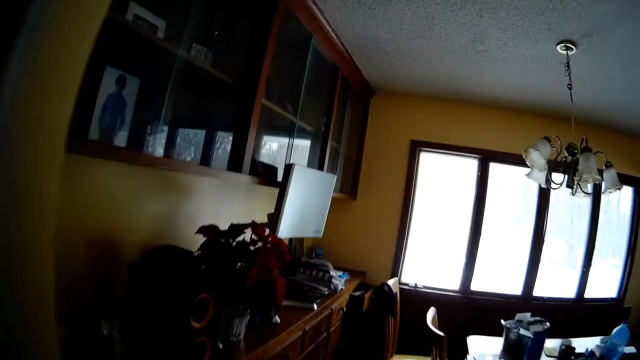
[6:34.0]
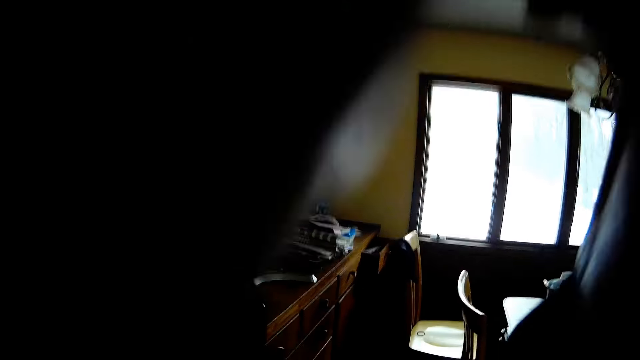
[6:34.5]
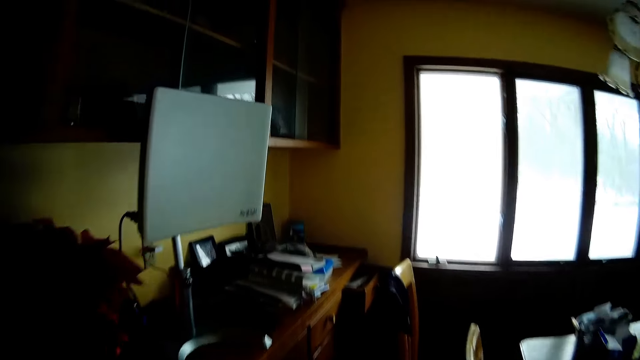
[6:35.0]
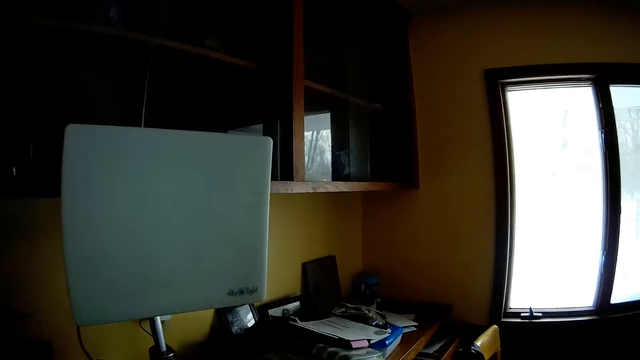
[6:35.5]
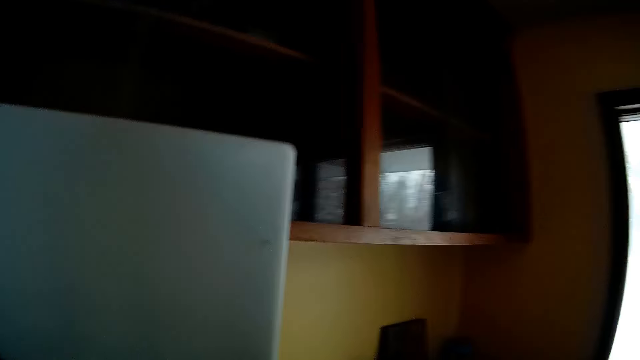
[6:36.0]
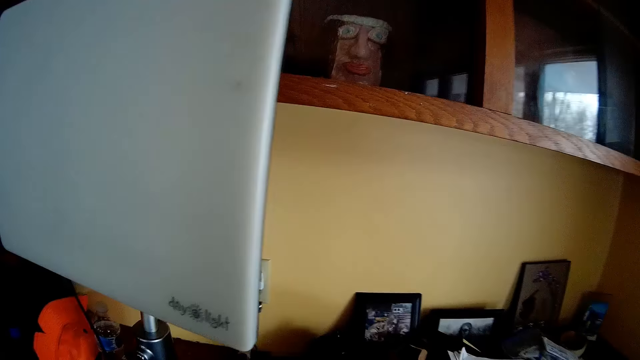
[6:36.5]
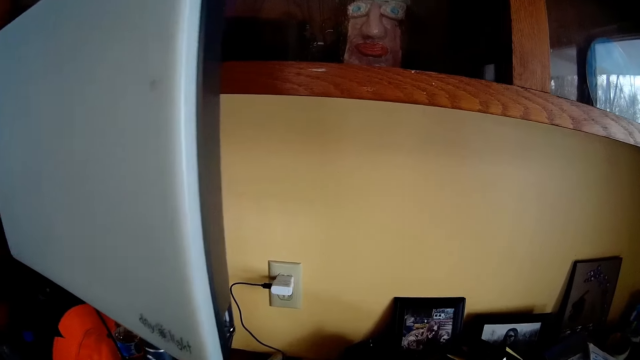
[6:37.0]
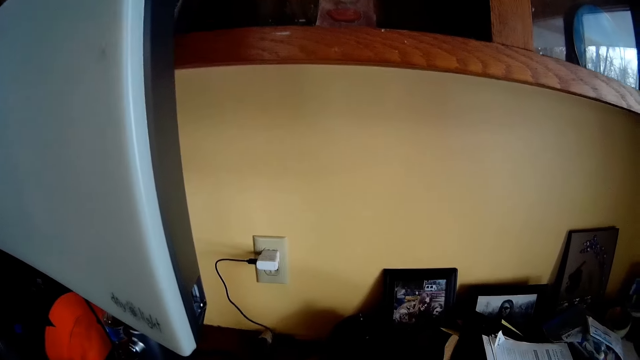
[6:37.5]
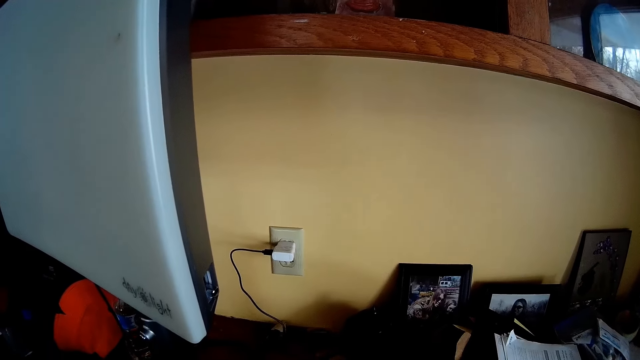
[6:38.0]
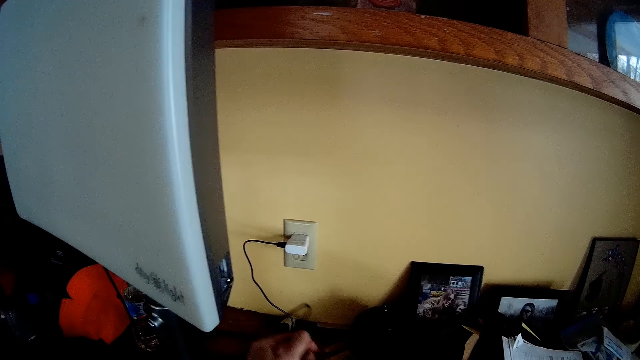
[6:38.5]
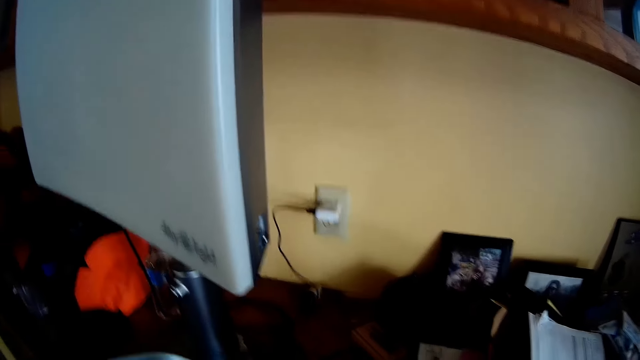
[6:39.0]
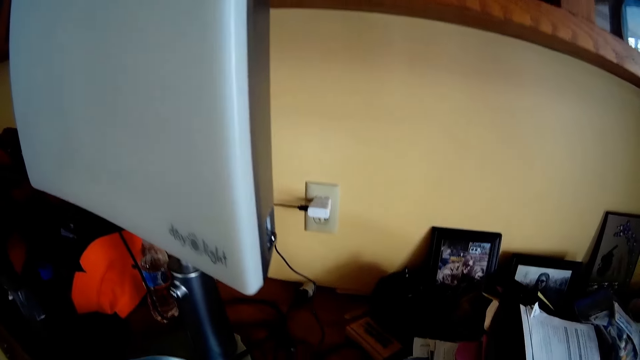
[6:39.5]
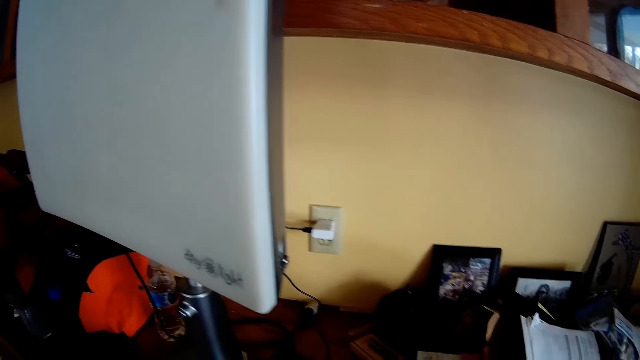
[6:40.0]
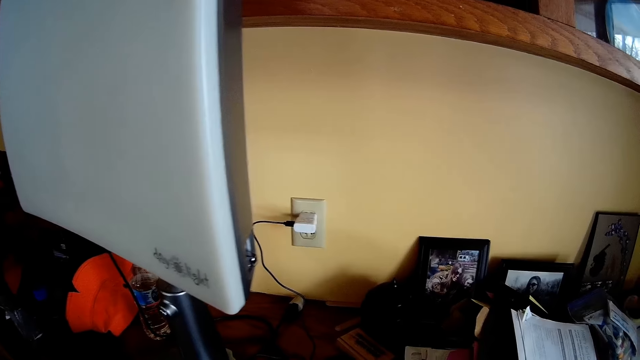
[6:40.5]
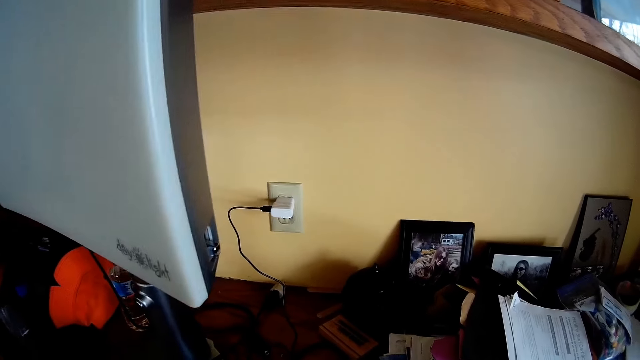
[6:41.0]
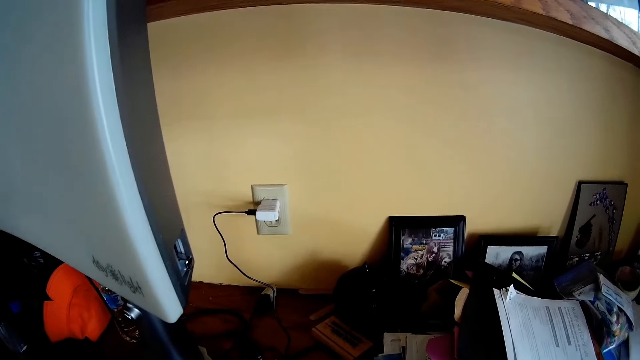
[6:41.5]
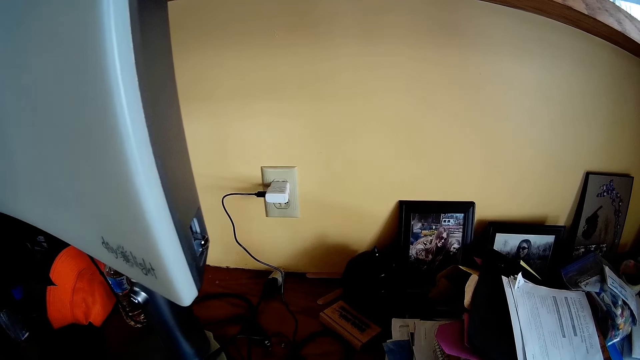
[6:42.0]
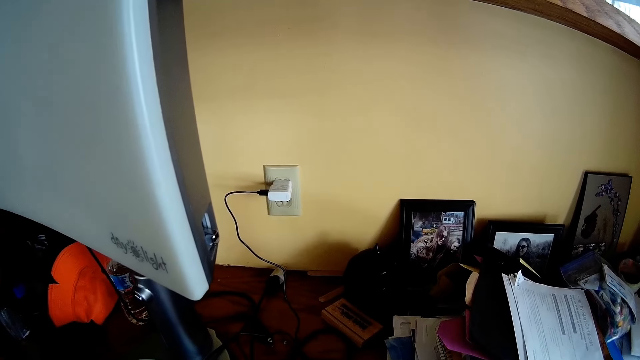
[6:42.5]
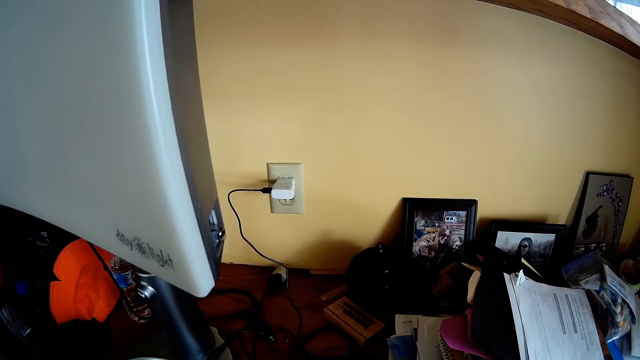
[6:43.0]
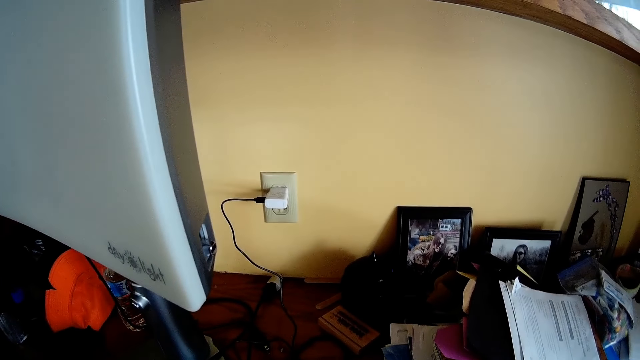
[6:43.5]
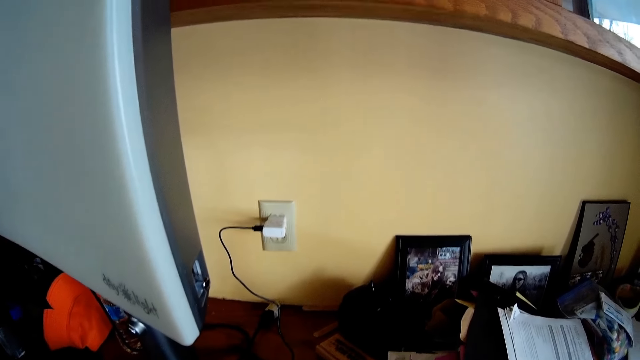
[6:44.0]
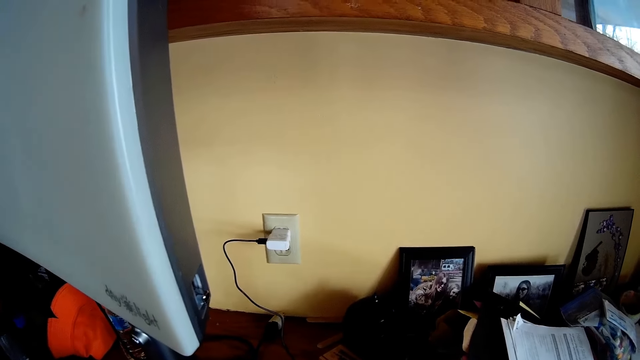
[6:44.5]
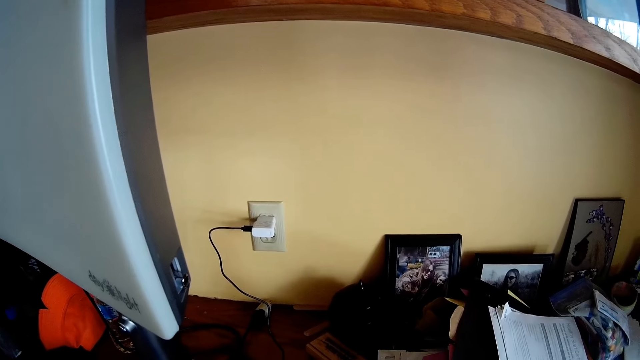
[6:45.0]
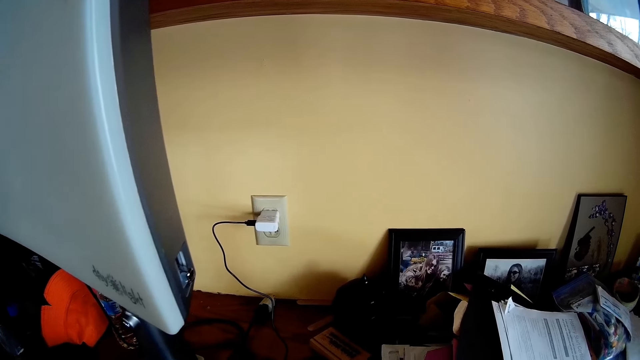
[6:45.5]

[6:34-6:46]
The camera wearer straightens the hair. They unplug the charging cable on the phone. They dial on the phone. They stand.

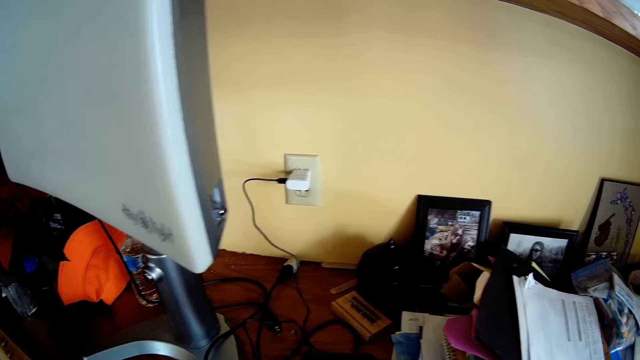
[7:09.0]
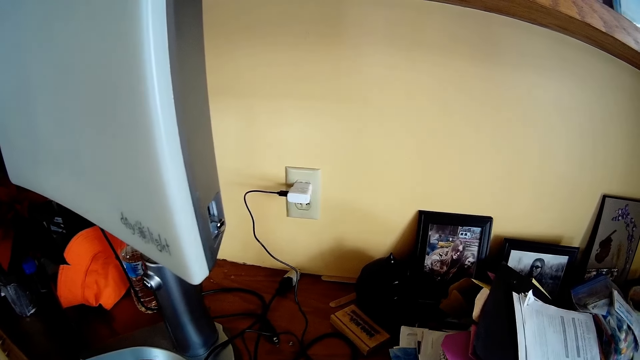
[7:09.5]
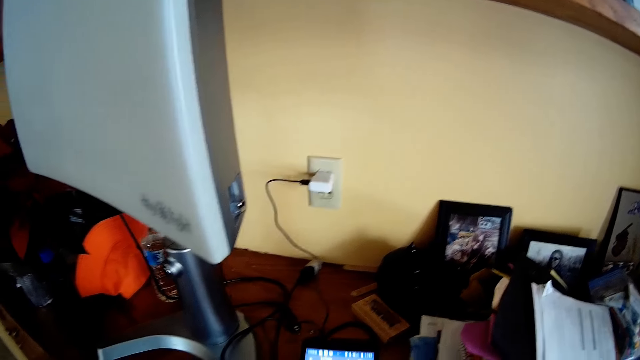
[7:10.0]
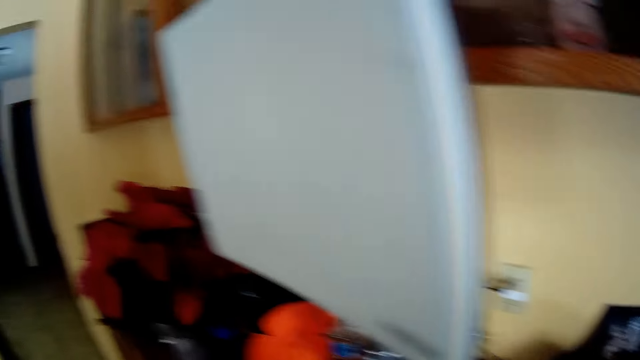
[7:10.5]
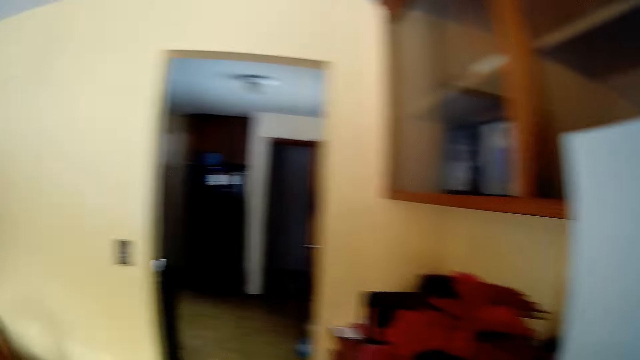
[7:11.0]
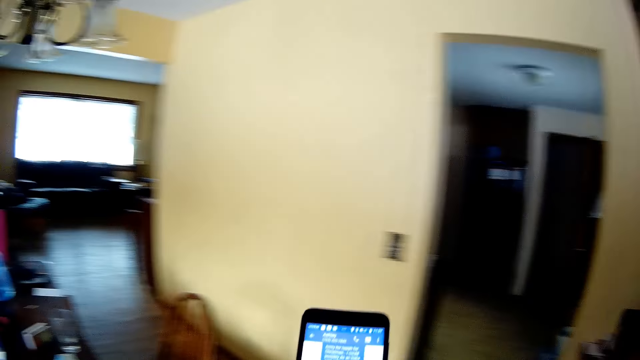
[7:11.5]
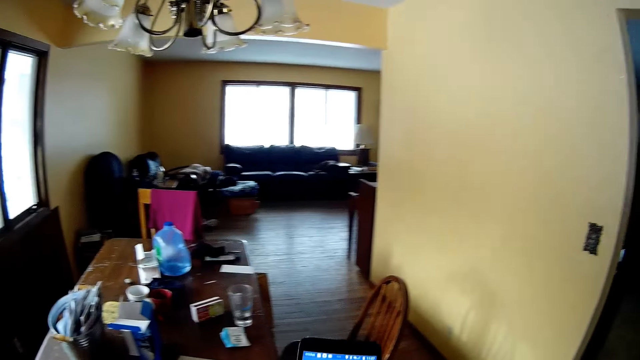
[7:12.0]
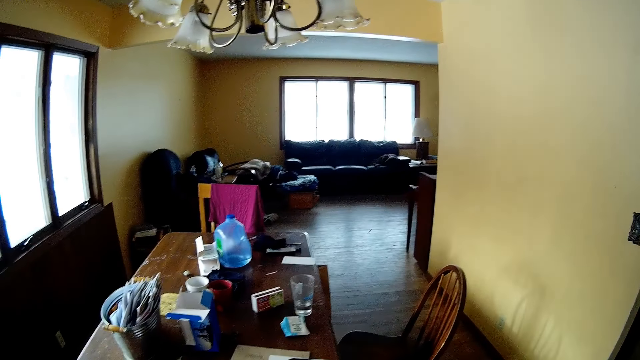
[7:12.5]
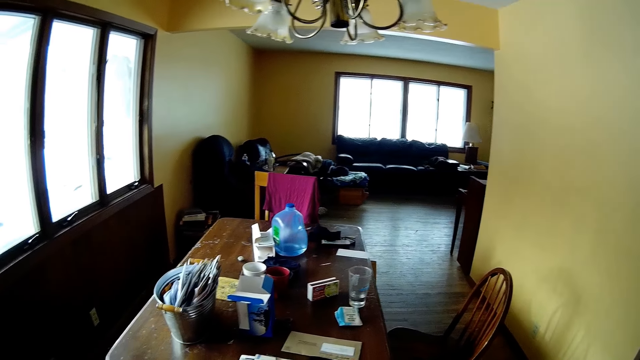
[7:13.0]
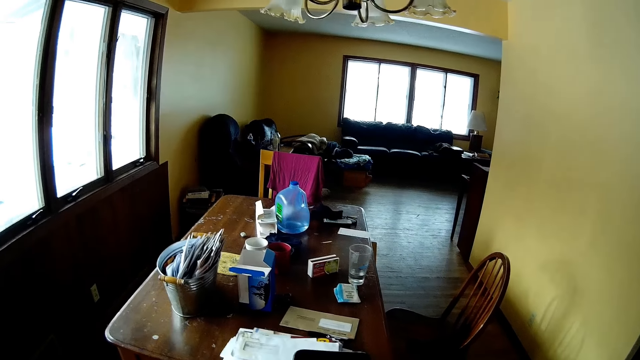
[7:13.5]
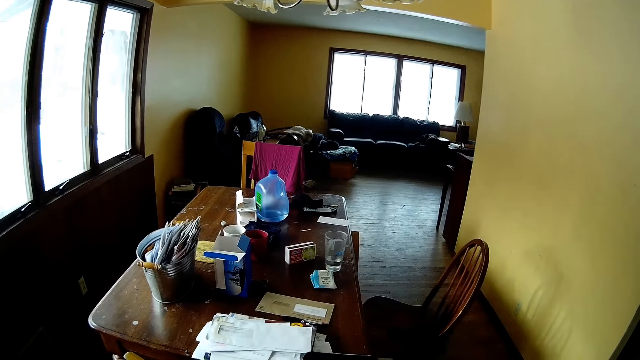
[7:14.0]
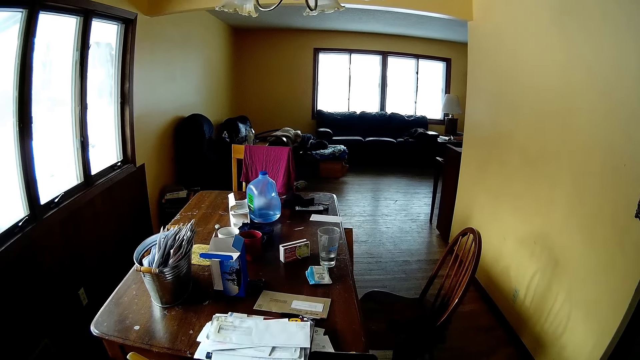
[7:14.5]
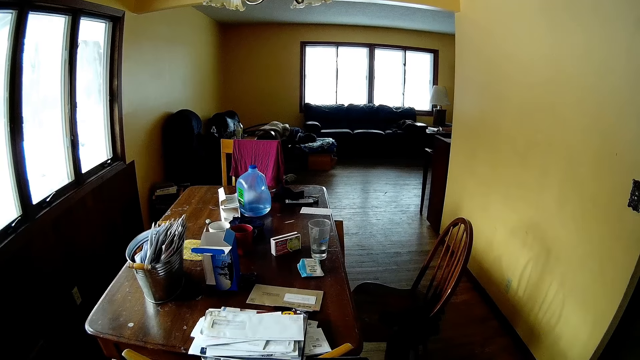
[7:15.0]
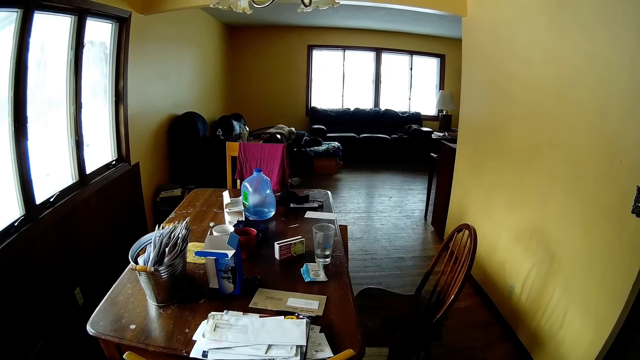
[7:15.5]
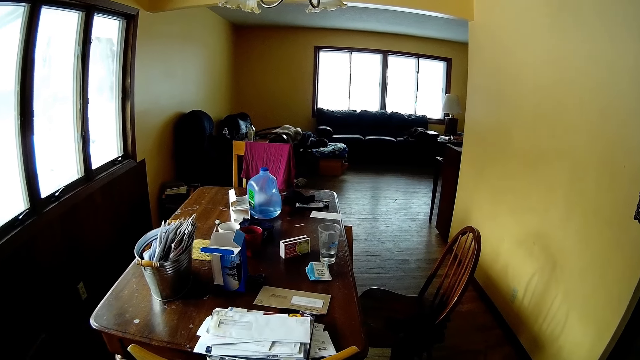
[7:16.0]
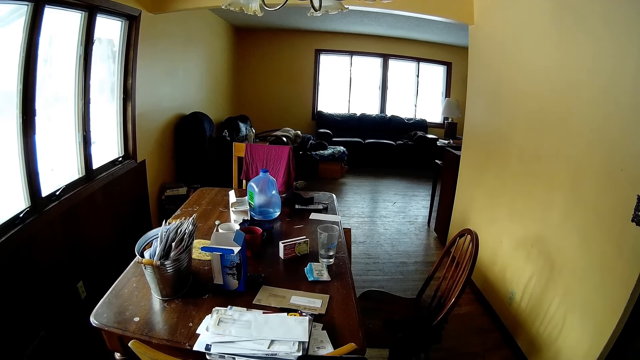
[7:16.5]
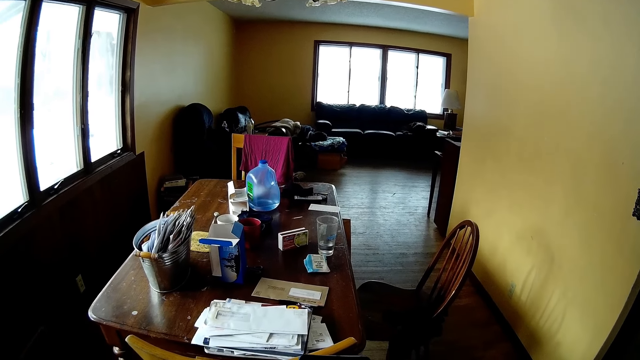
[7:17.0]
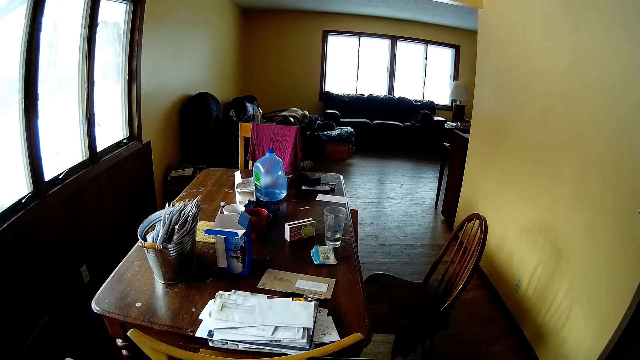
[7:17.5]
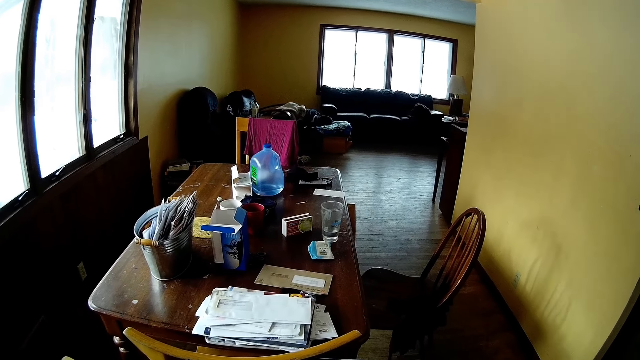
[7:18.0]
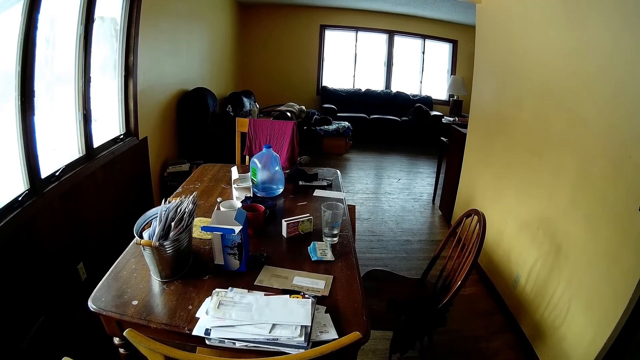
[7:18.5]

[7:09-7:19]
The camera wearer walks in the room. They check the phone. They stand at the dining table. They type on the phone.
